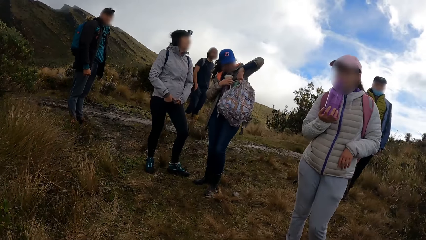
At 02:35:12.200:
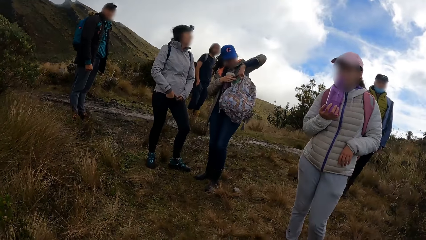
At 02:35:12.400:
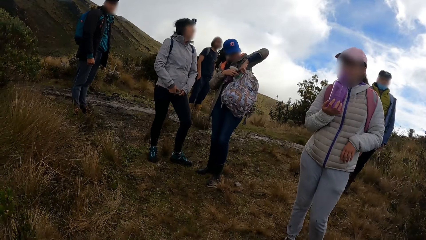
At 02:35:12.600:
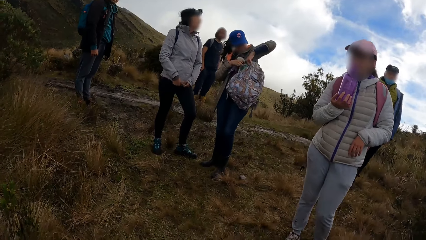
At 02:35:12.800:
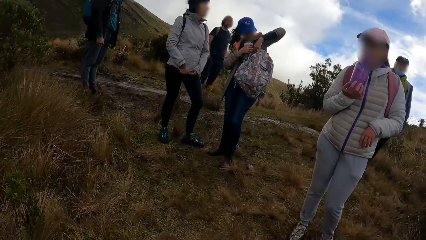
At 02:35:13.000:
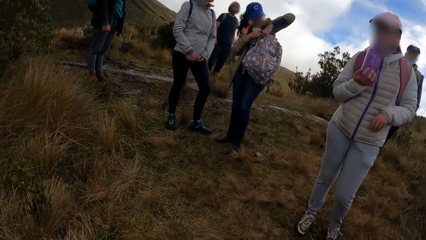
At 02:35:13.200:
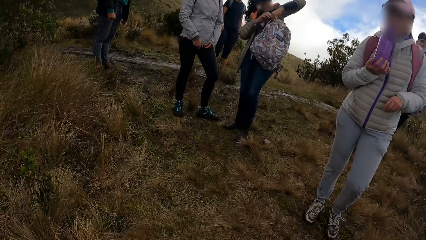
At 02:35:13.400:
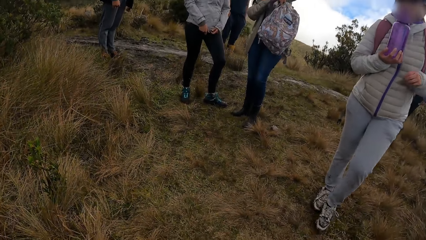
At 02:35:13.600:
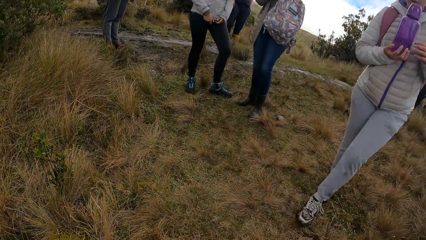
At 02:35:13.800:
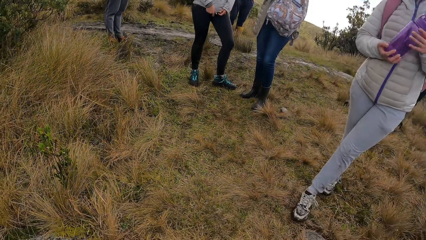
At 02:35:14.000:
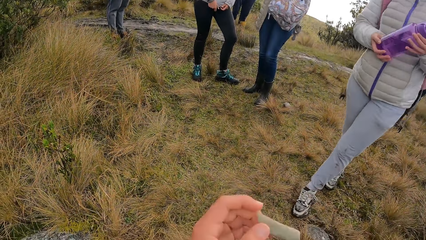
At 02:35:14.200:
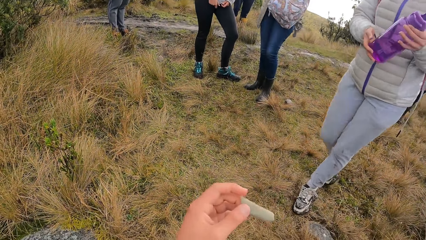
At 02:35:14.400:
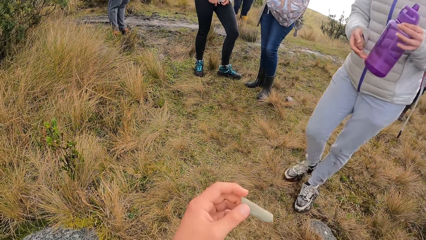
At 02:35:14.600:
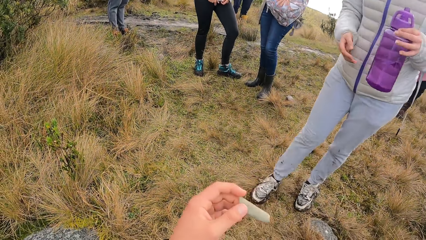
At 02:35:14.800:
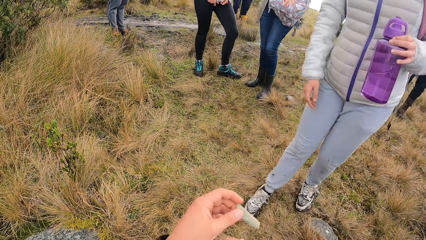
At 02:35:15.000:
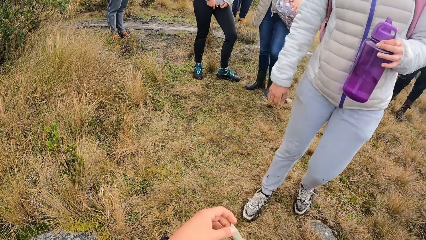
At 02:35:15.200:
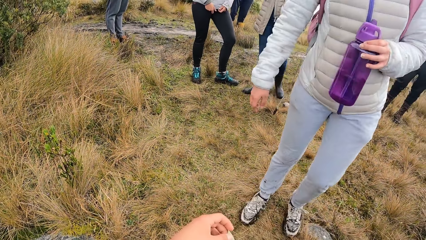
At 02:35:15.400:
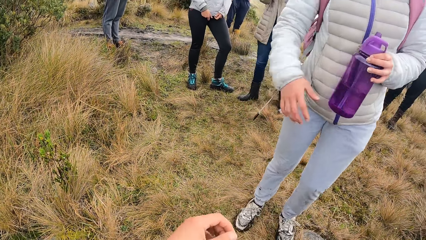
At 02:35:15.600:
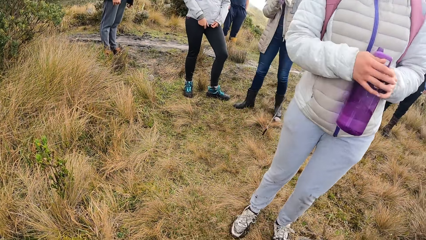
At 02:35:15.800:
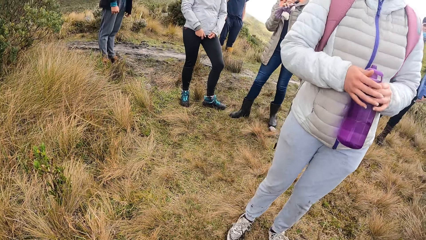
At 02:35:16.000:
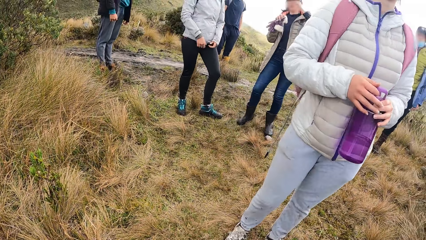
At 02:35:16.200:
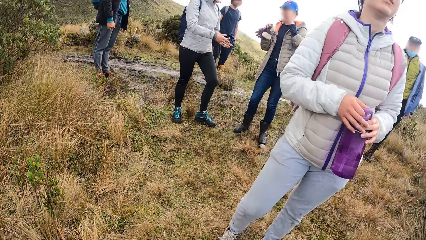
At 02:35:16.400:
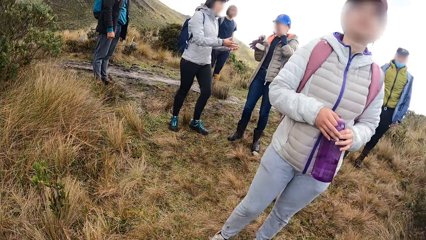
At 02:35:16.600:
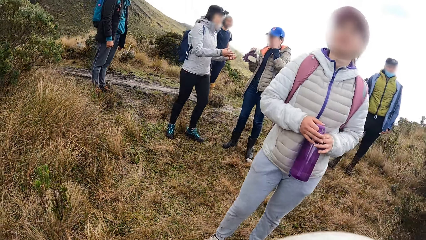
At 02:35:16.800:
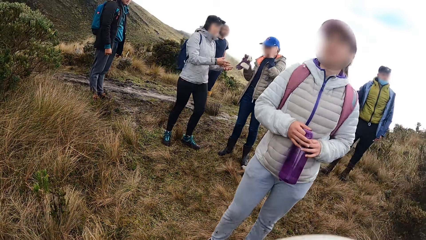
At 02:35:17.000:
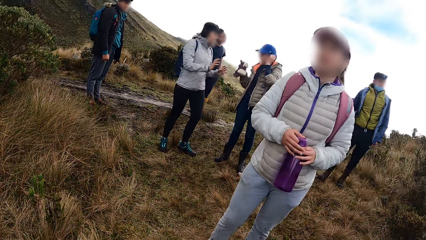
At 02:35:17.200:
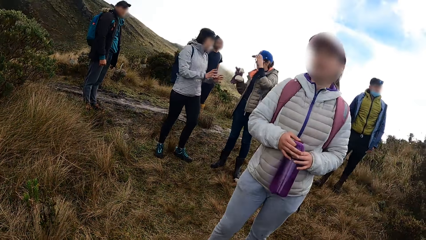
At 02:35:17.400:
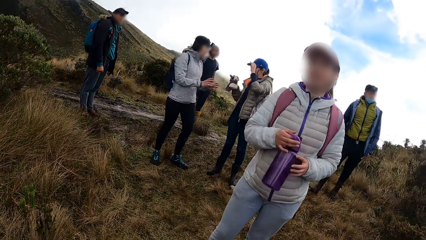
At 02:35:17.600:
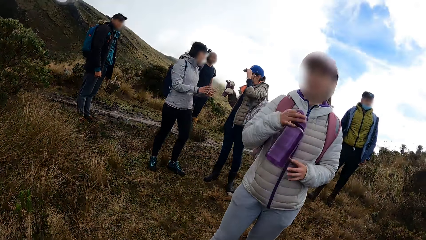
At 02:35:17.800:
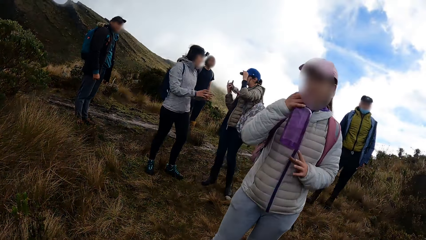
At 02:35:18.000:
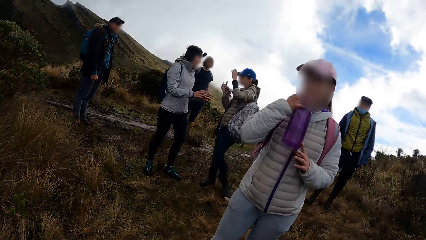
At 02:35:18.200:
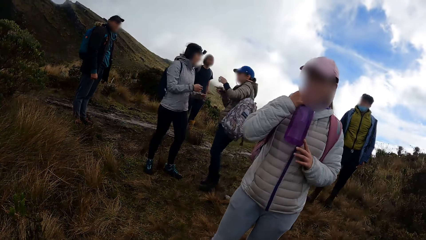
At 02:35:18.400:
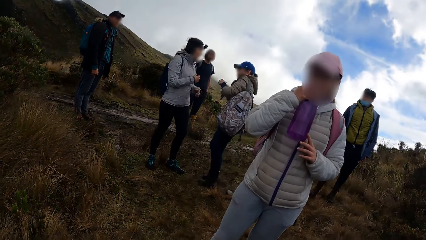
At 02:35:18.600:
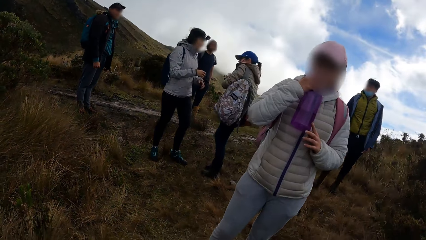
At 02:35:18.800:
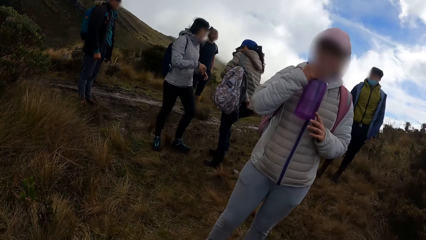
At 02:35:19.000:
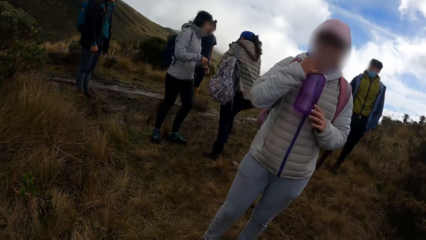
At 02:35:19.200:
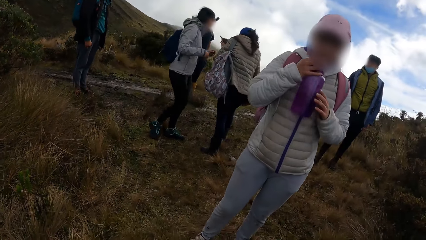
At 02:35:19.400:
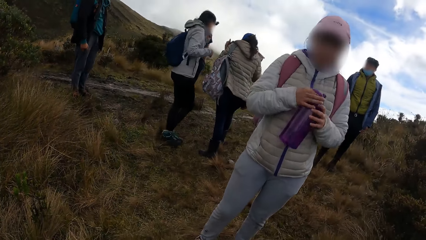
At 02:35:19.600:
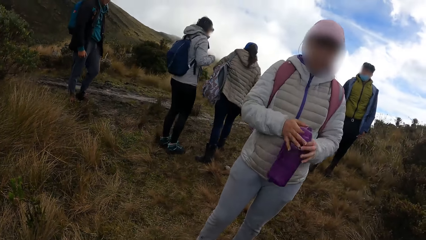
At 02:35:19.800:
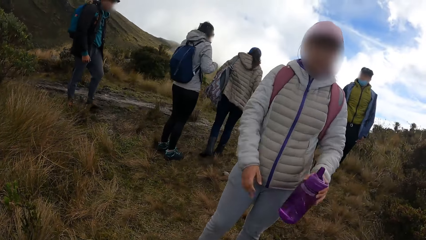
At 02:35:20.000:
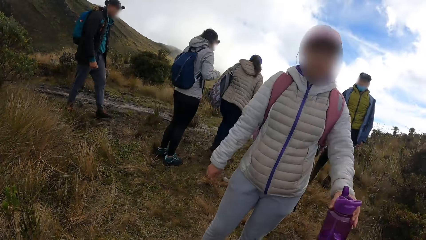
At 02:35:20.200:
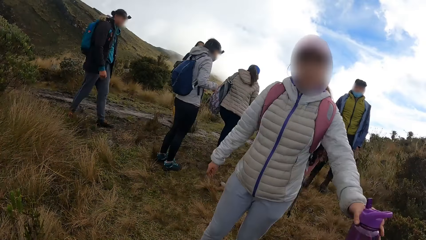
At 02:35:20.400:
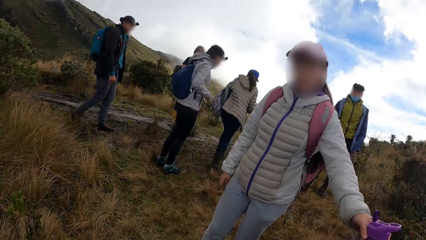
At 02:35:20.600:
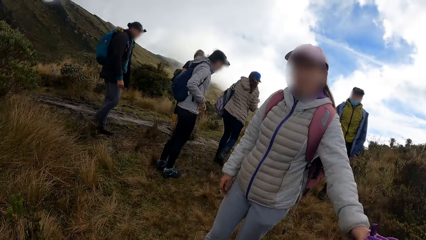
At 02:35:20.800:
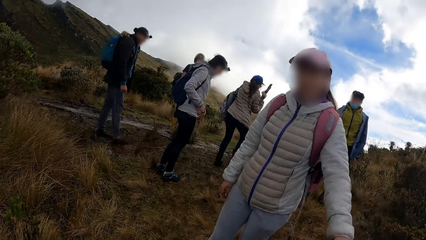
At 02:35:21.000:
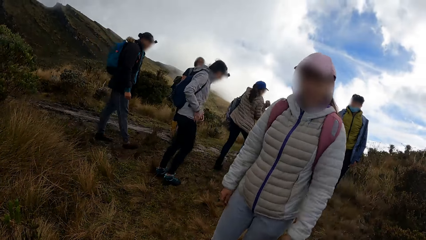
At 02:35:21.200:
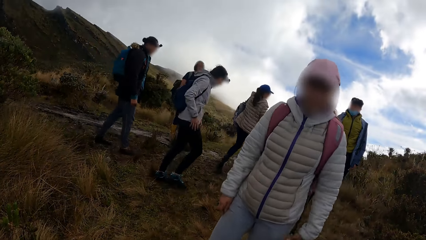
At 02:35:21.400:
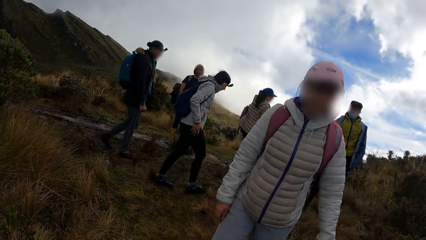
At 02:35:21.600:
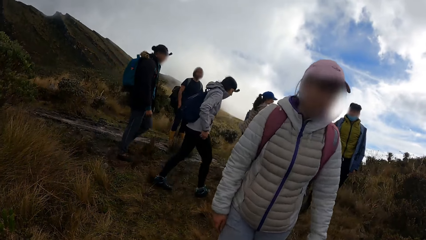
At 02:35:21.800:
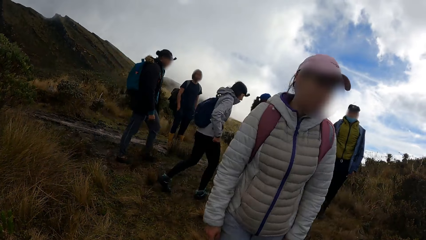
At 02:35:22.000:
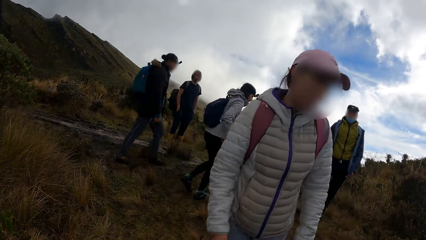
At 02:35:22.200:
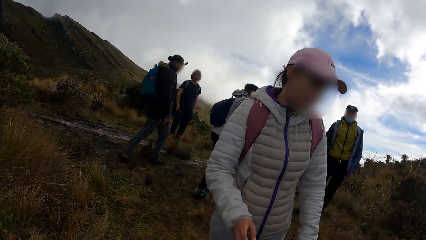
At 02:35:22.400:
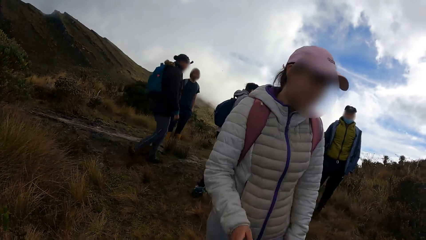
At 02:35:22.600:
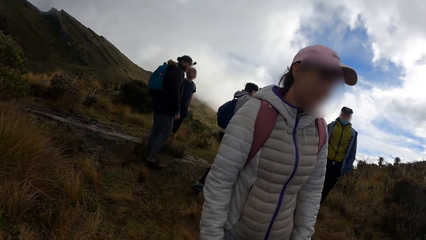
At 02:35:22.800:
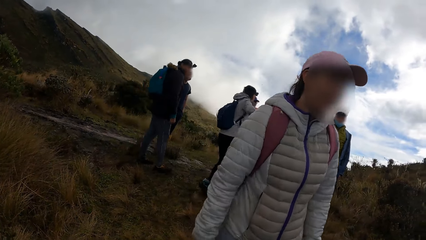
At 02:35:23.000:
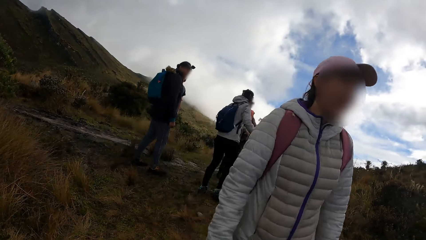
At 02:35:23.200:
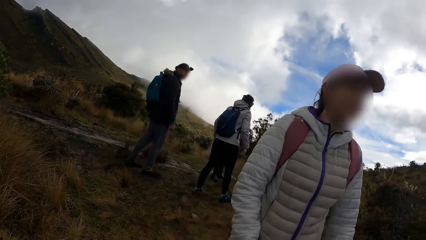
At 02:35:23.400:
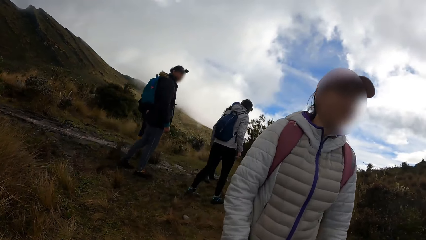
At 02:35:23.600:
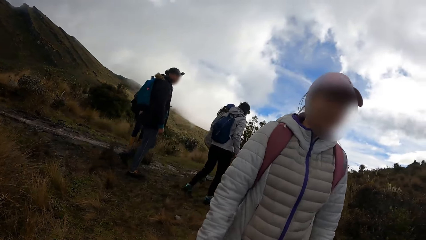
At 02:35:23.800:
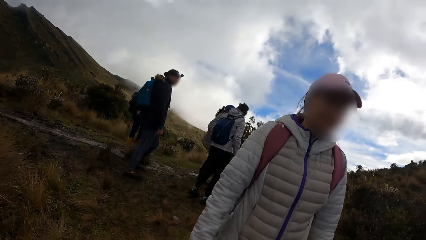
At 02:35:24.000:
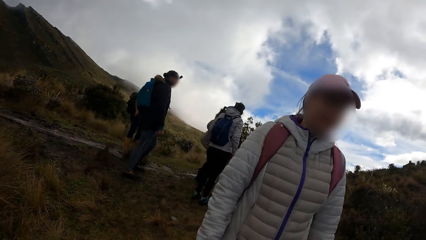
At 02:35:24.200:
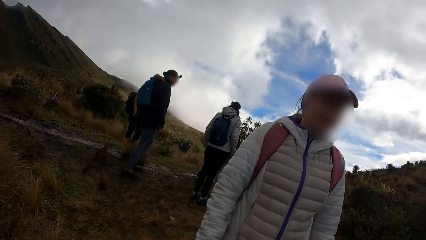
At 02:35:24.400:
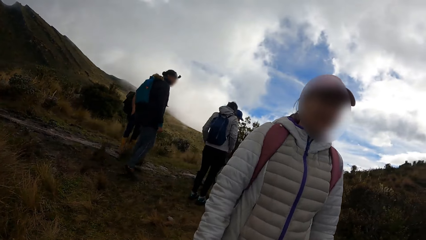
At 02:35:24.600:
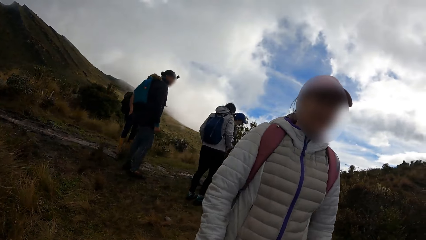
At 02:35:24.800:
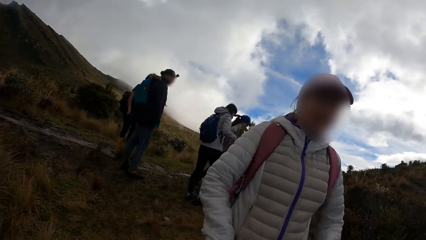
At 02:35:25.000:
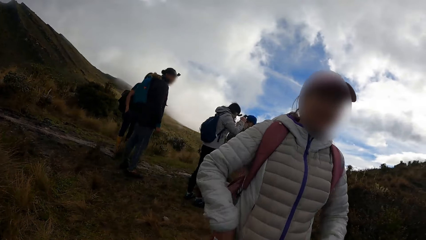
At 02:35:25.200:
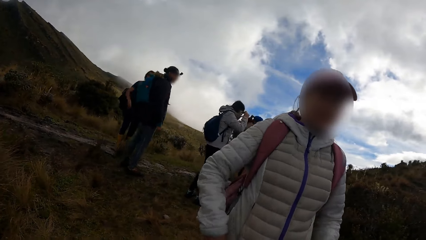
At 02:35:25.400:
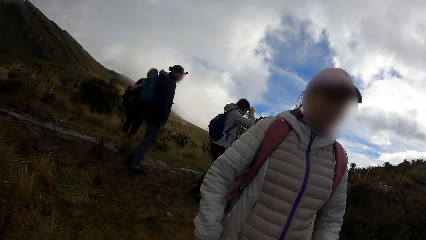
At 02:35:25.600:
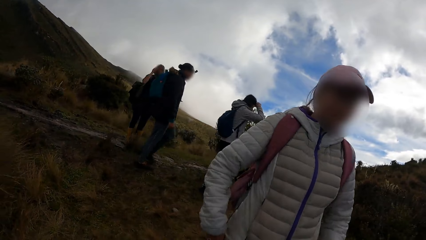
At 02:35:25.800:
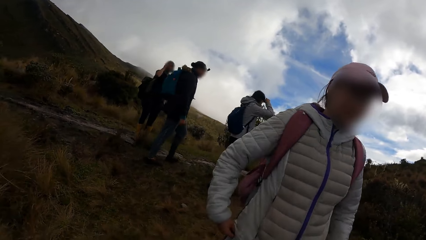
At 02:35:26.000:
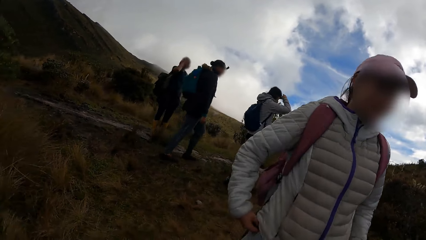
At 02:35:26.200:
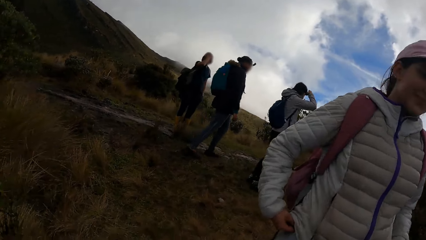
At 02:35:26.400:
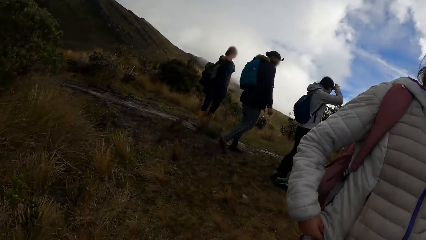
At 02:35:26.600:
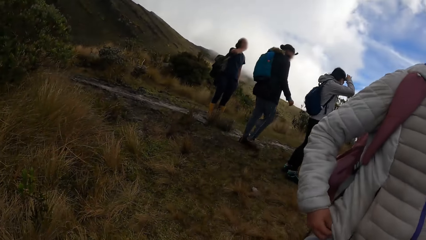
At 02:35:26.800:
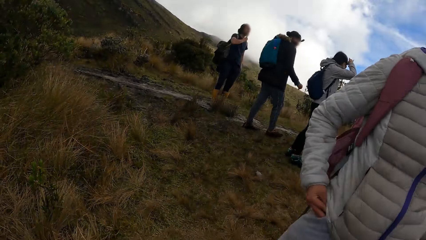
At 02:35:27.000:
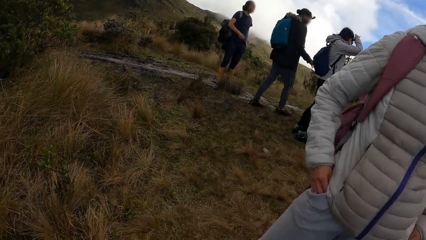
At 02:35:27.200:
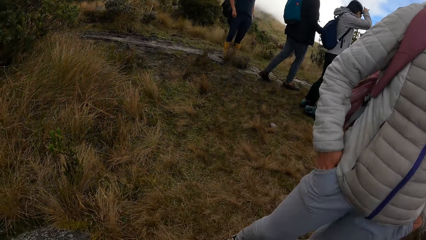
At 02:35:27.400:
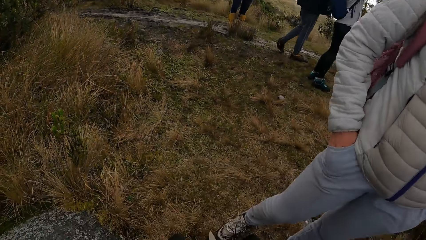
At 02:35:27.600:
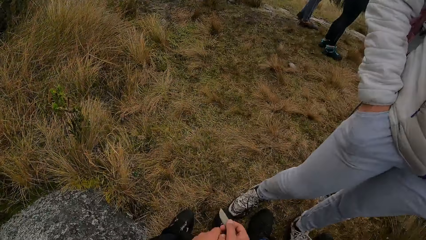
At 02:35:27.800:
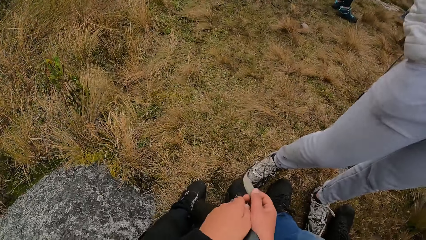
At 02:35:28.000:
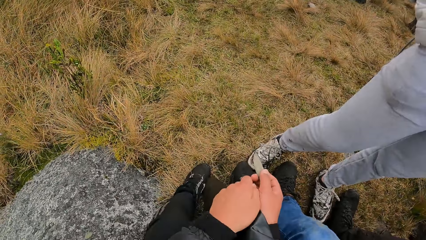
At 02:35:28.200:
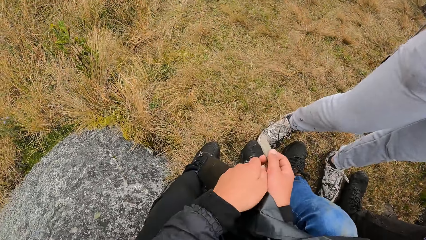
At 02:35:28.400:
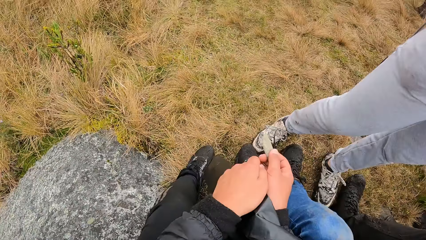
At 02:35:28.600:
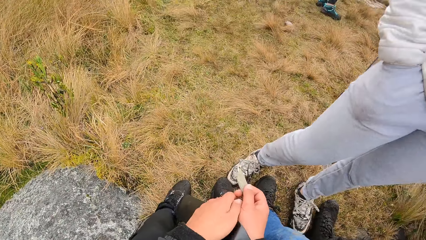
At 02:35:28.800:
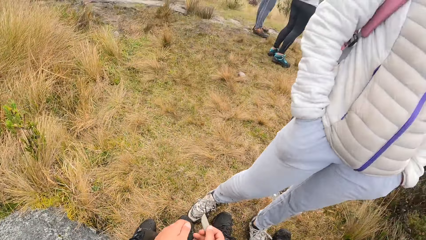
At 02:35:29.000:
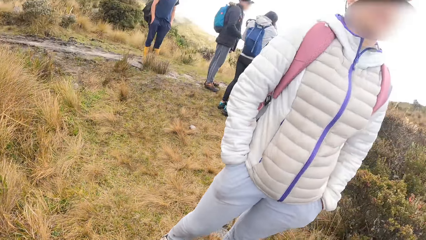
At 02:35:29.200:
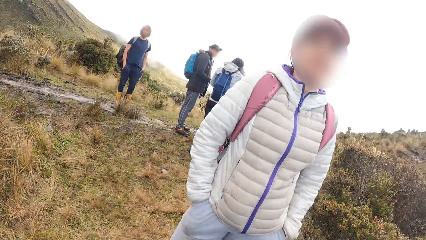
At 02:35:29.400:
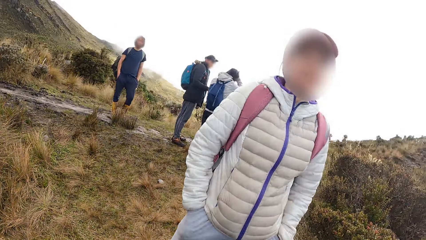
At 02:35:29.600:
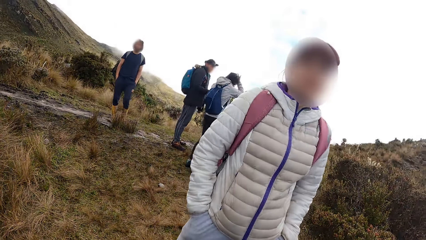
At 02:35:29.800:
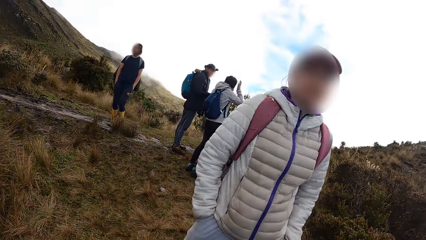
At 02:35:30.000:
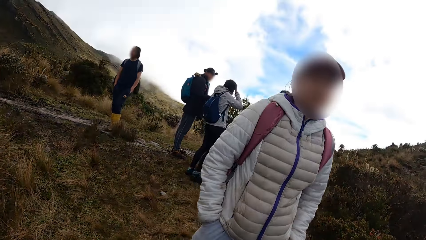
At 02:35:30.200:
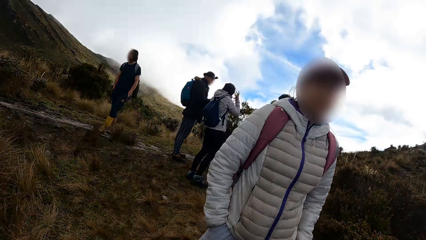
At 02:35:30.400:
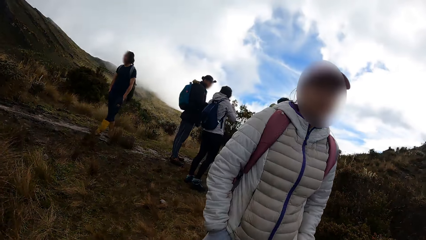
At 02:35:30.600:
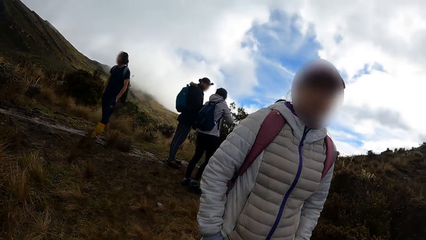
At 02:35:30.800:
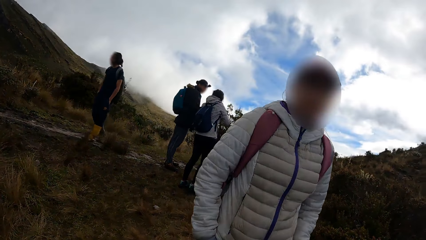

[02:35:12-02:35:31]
A woman passes the water bottle from her right hand to her left hand. The camera wearer holds a paper. Another woman adjusts her cap with her left hand. The first woman gives the camera wearer a water bottle. The first woman passes the water bottle to a third woman with her left hand. A fourth woman adjusts a camera on her head with her hands. The first woman dips her hand in the pocket. The camera wearer holds the paper.
